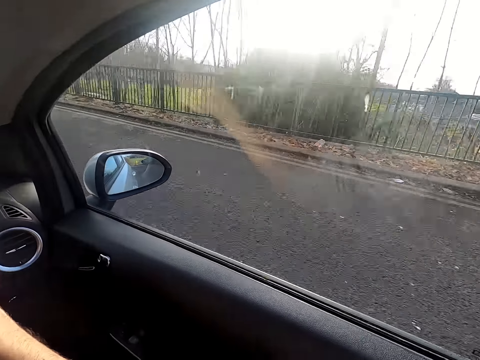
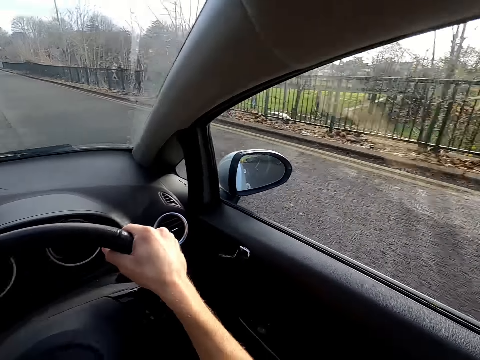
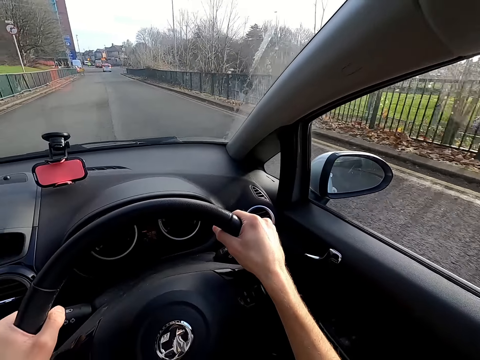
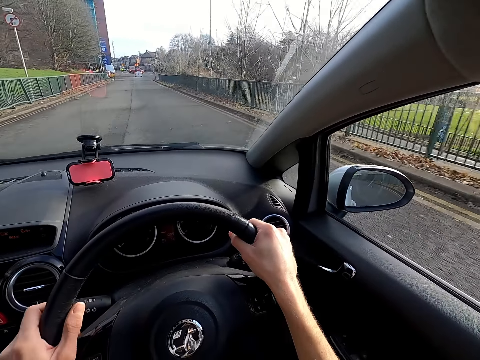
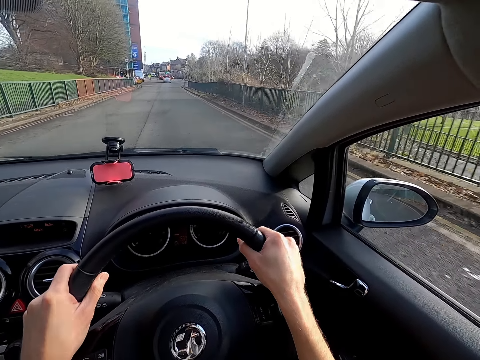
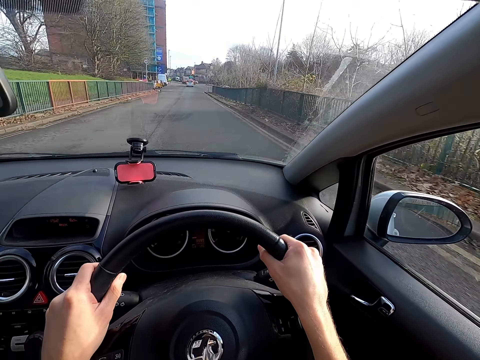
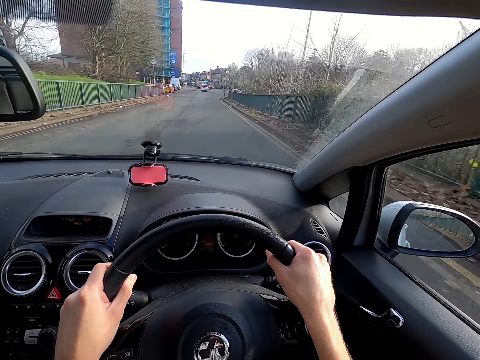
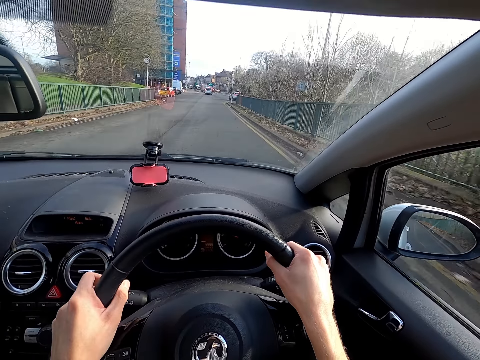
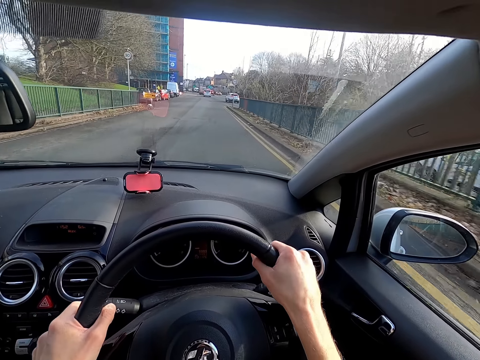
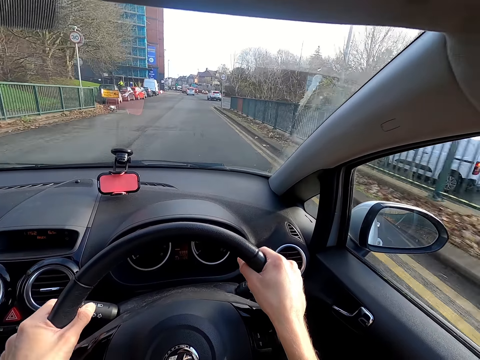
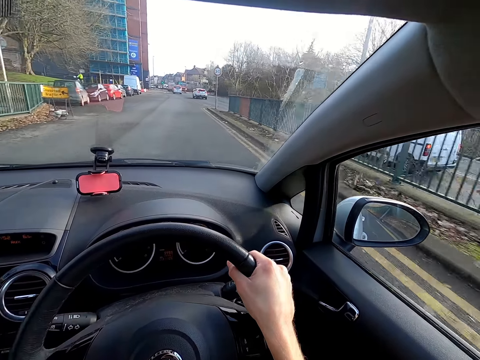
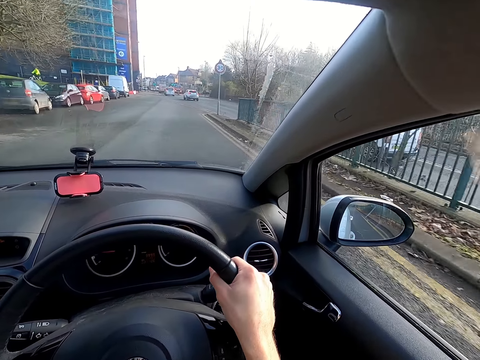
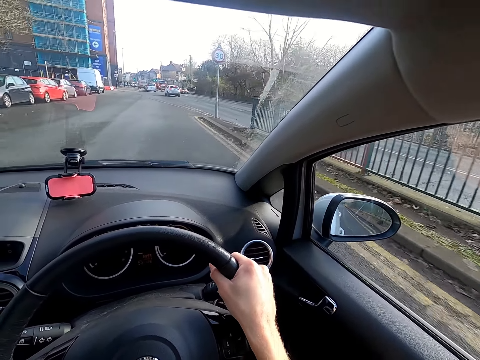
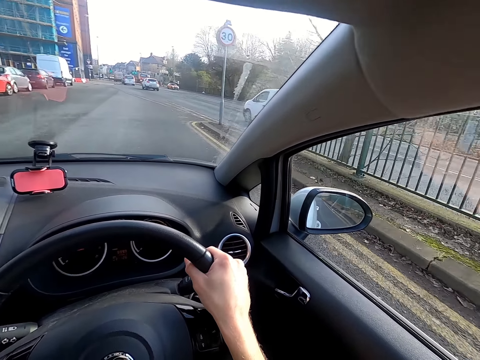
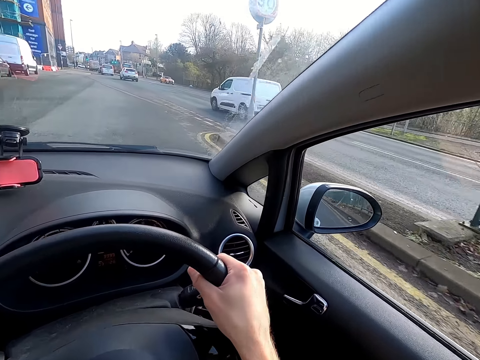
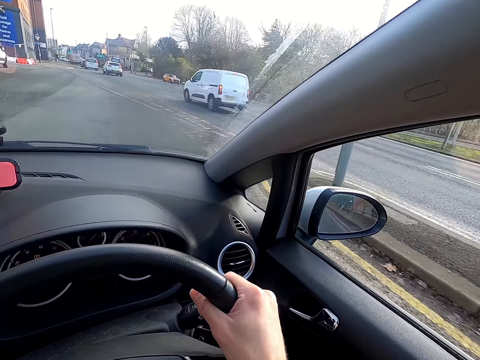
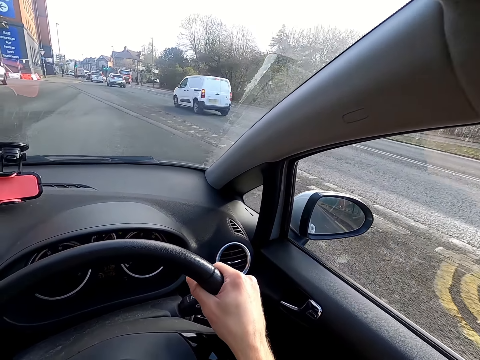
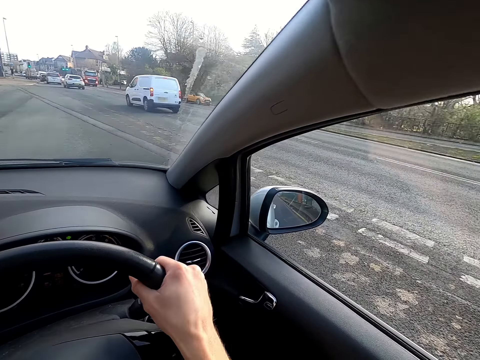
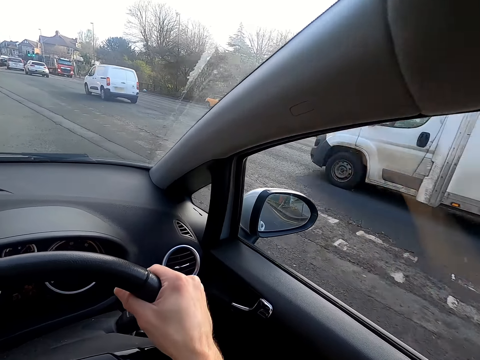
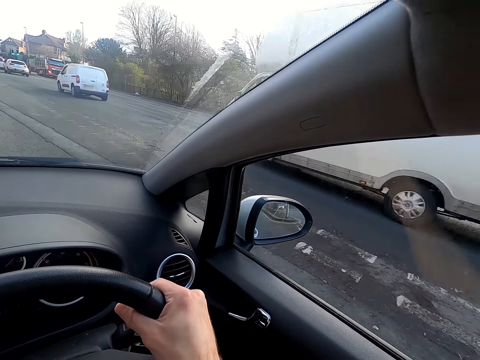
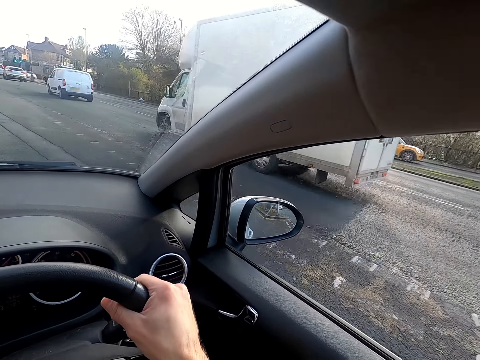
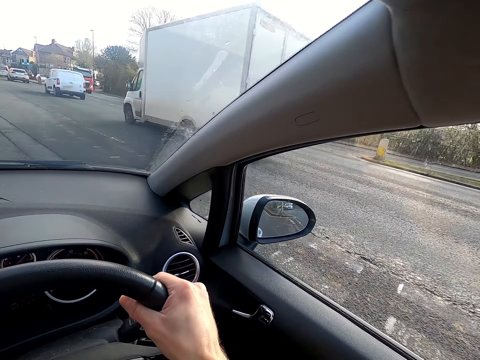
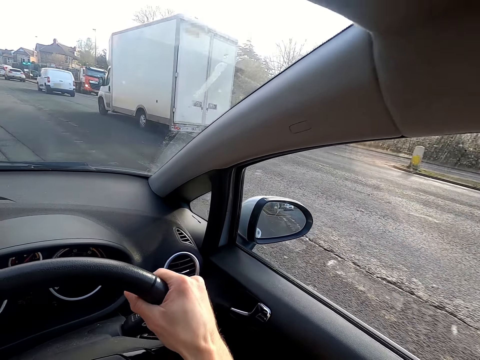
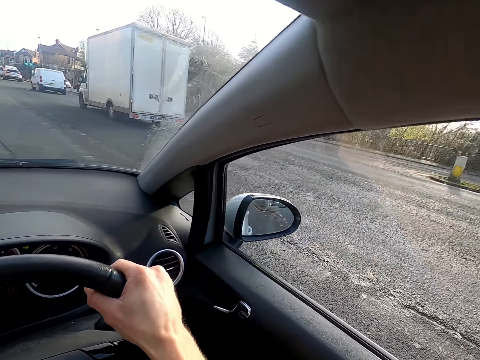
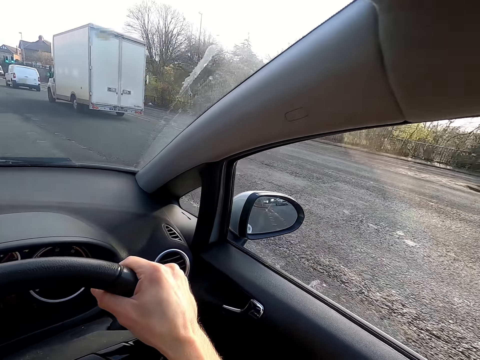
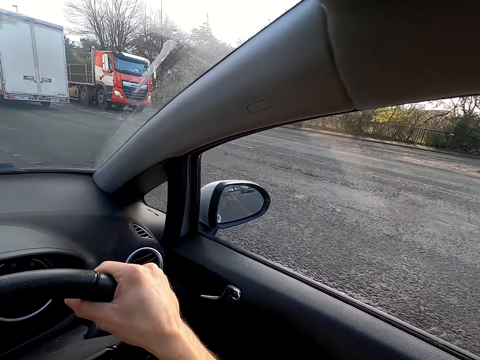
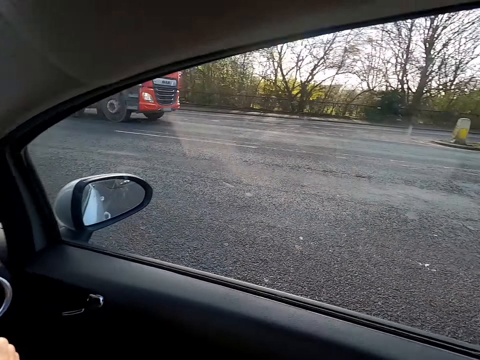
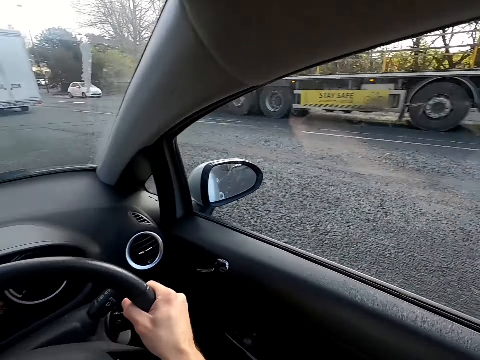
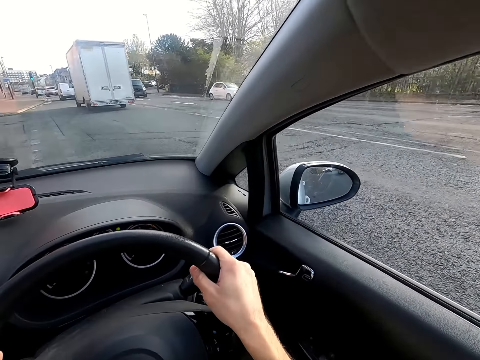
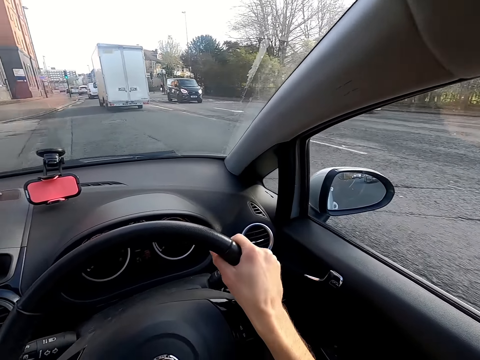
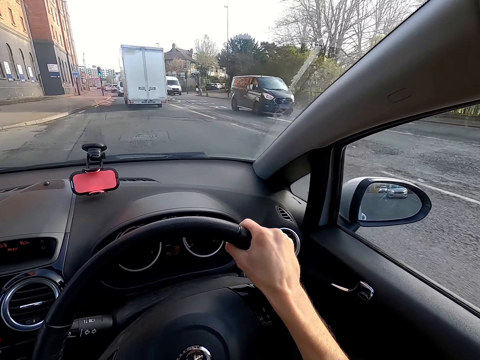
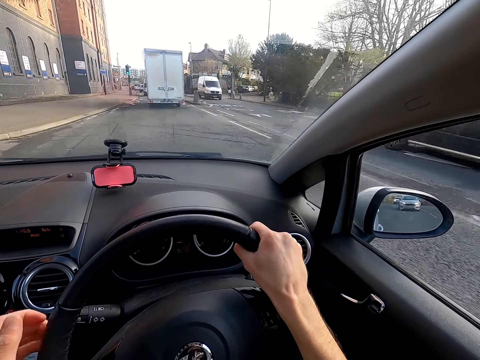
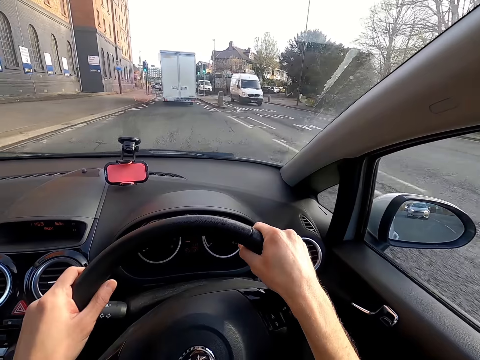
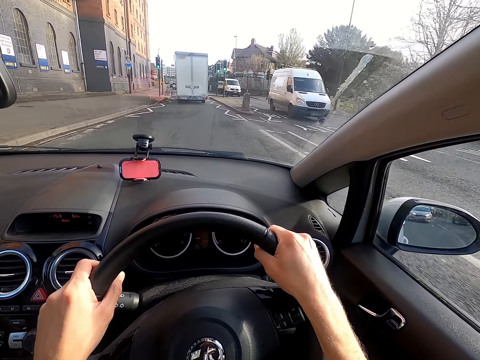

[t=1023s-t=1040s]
A white minivan drives past the camera wearer. A white truck drives past them. Several cars drive past them.

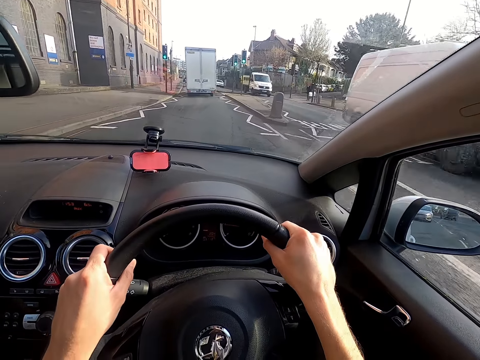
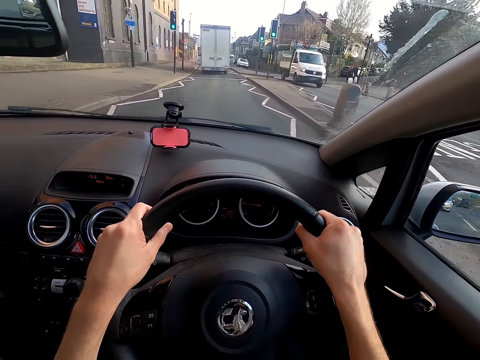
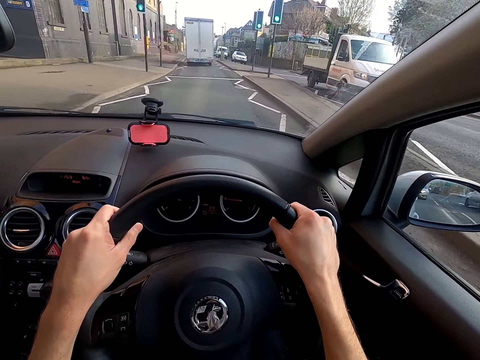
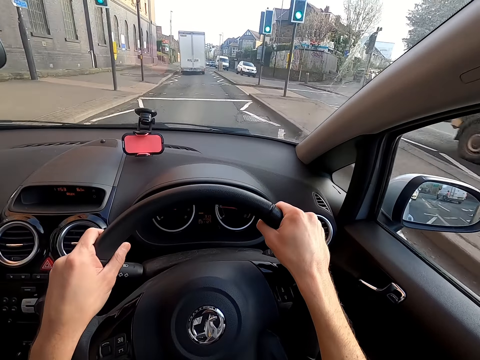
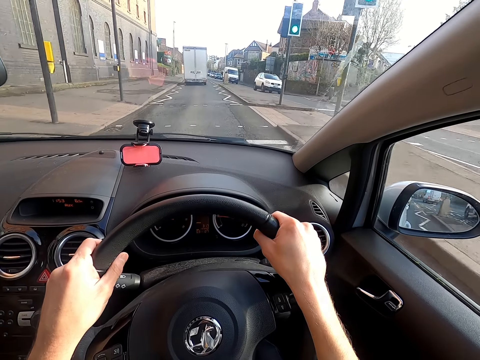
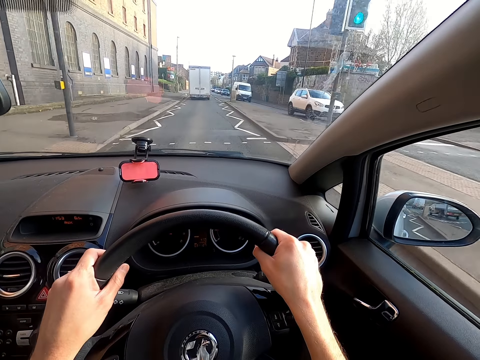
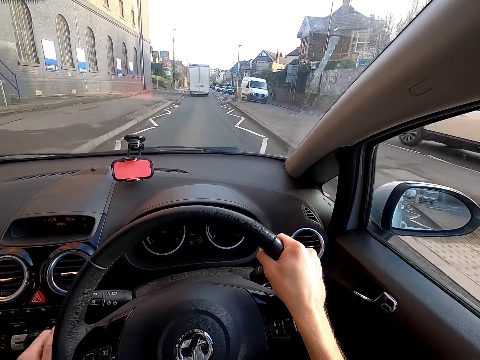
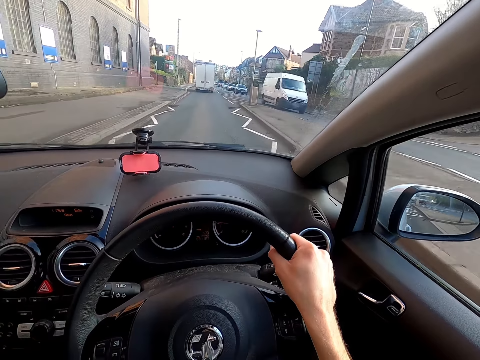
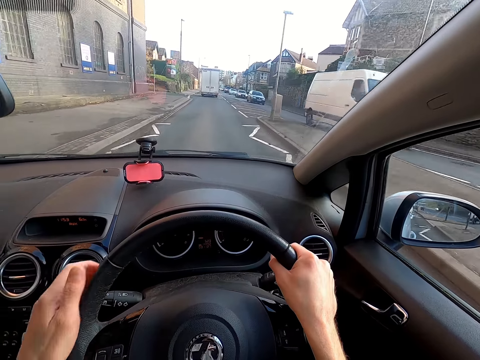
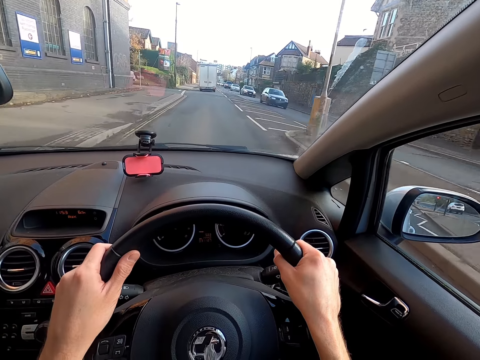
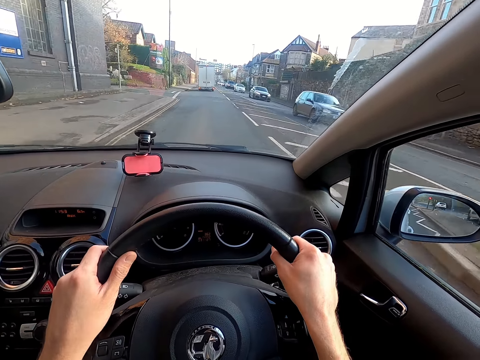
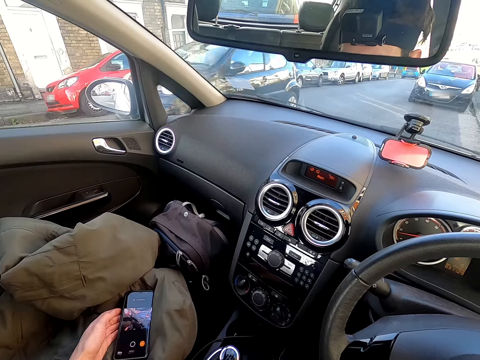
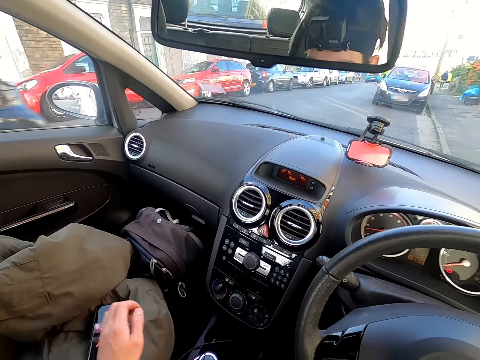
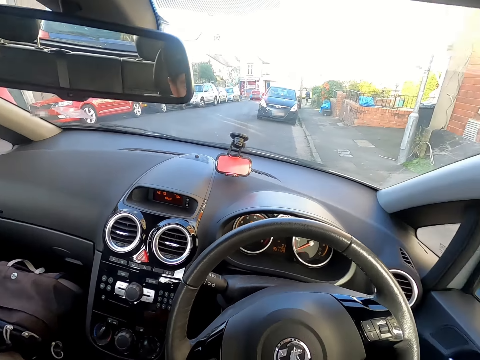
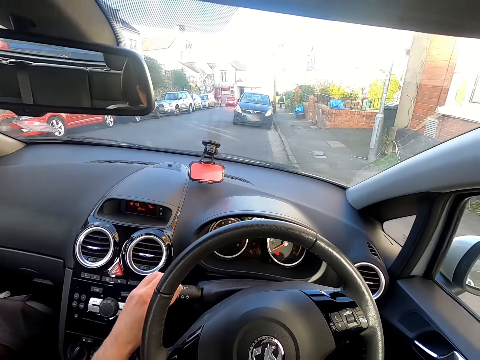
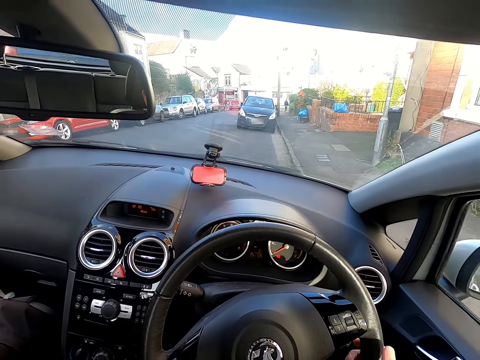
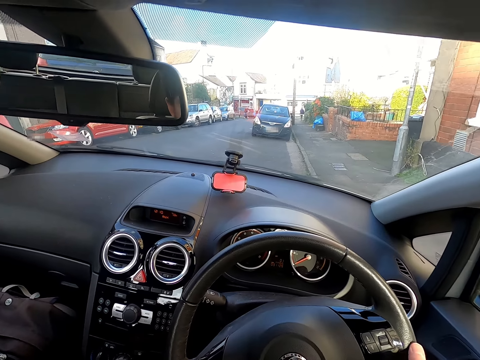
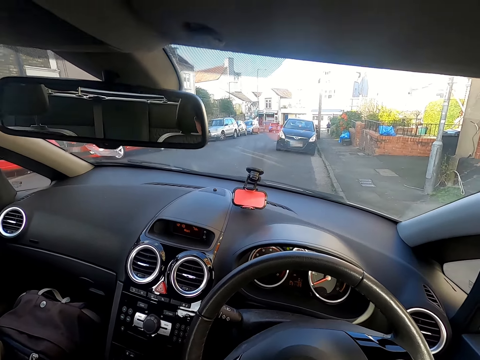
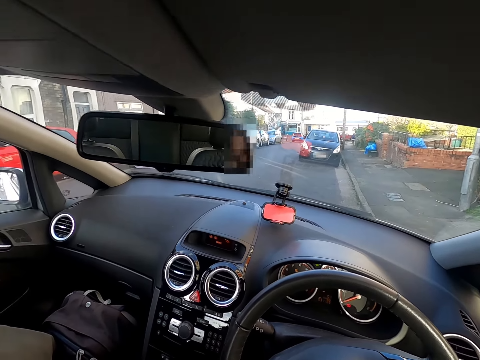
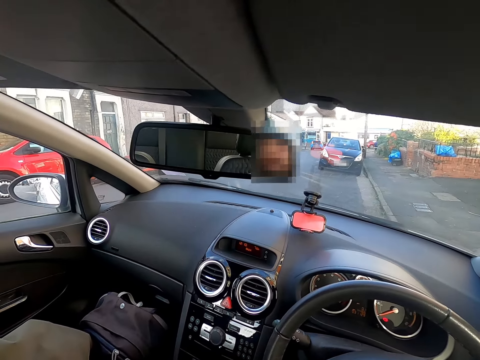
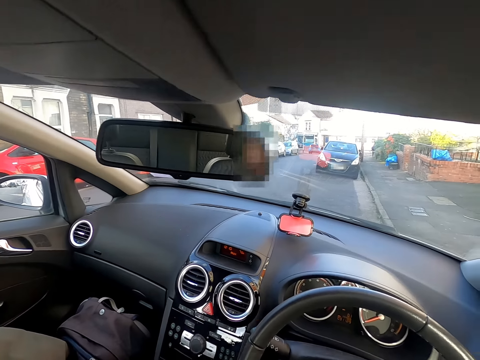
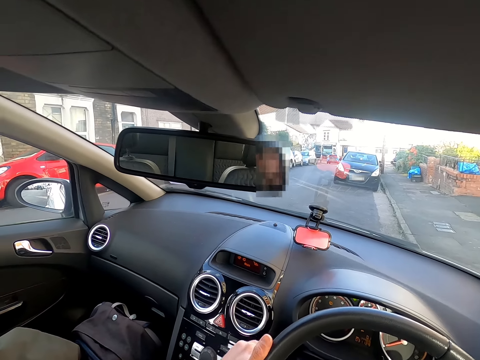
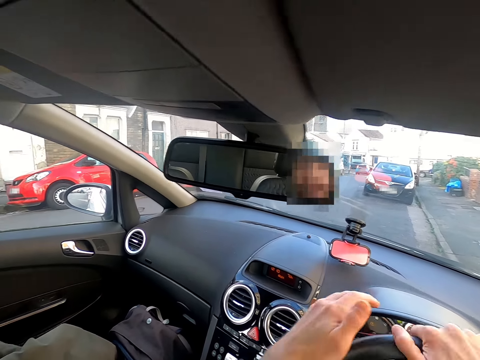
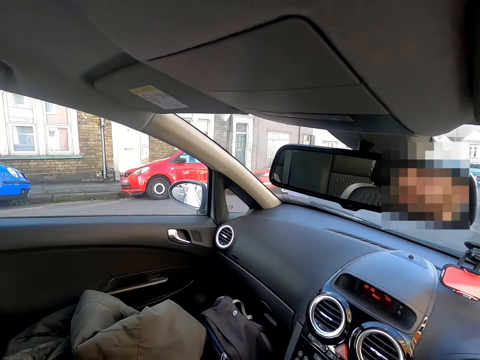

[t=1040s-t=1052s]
The camera wearer touches a phone on a jacket with her left hand. She operates the turning signal with her left hand.
